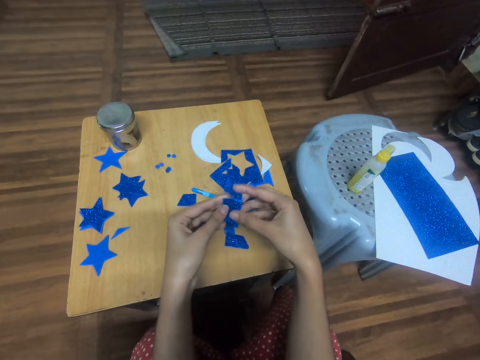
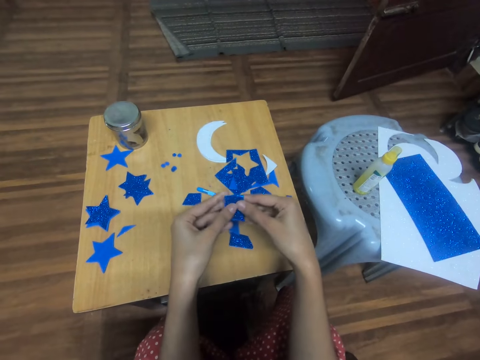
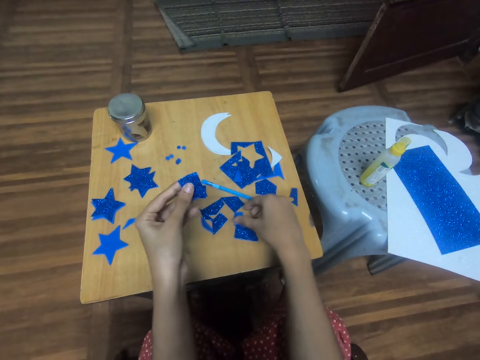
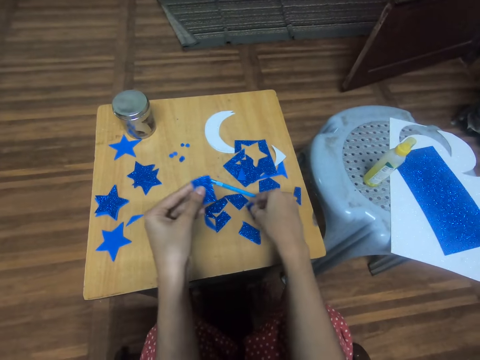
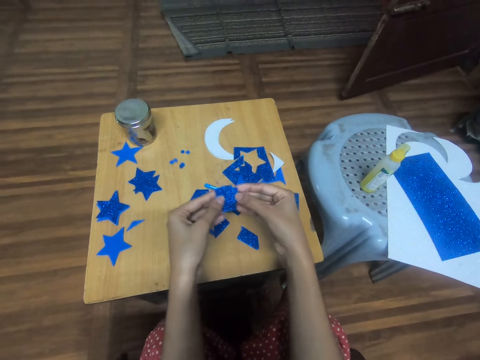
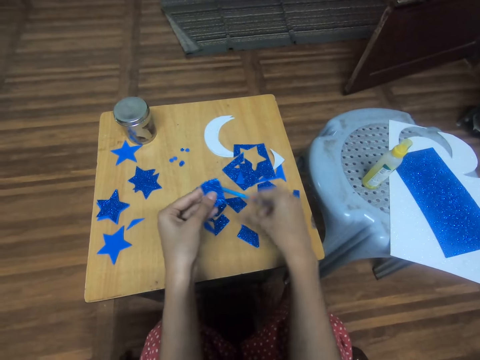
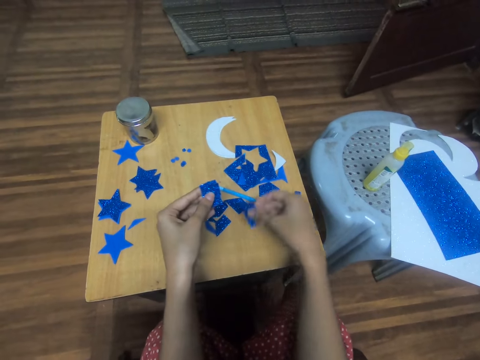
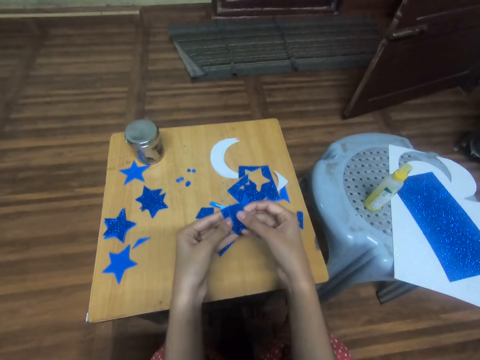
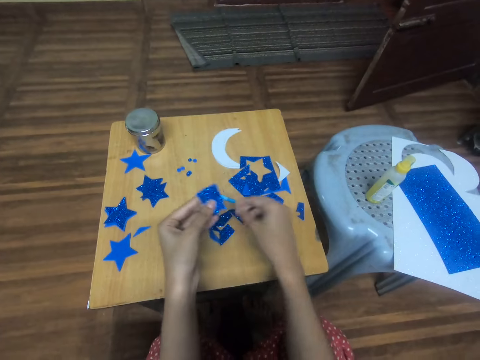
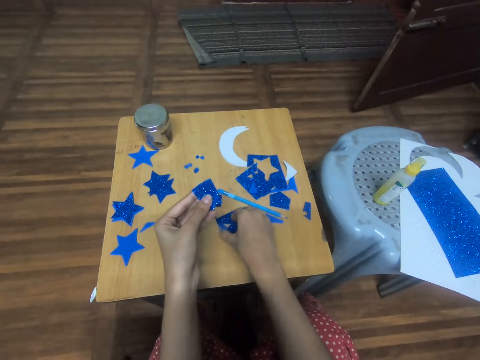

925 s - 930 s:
The camera wearer folds a piece of craft paper. They pick up a piece of craft paper. They align the piece of craft paper. They pick up a piece of craft paper. They align the piece of craft paper. They pick up a piece of craft paper.

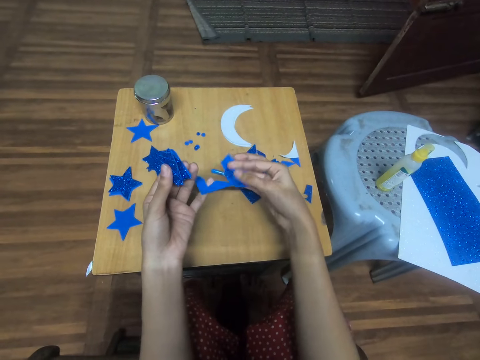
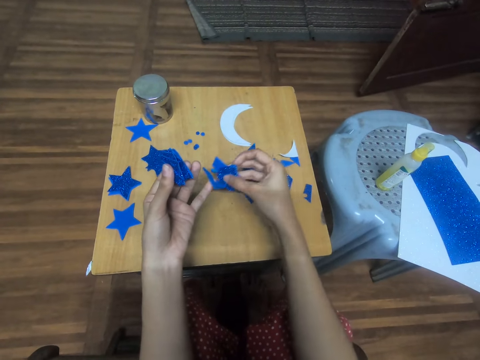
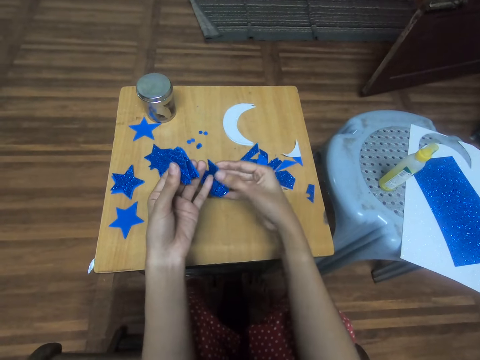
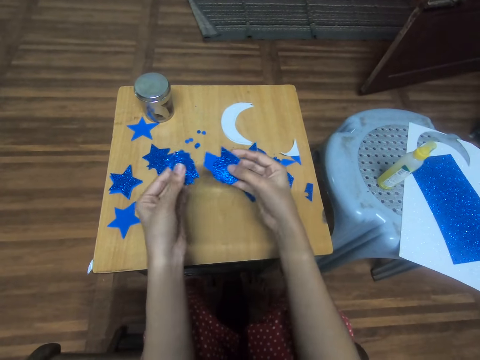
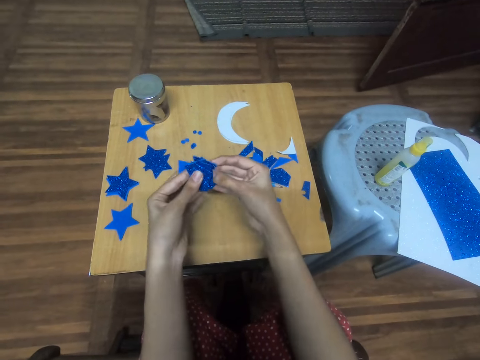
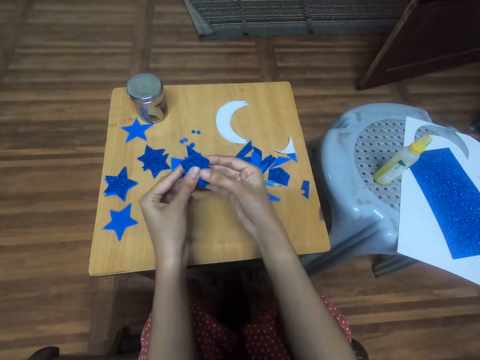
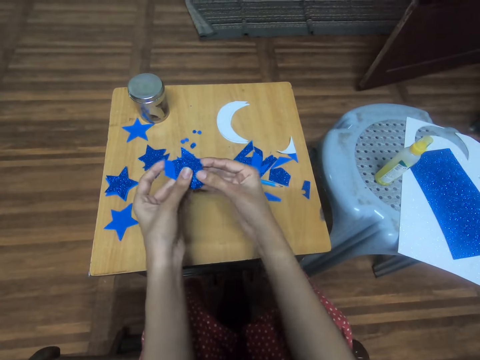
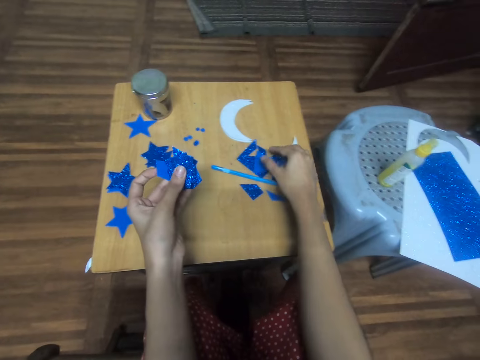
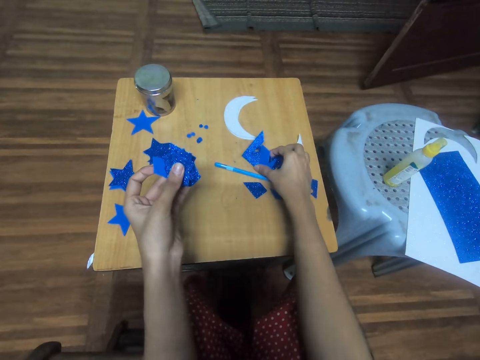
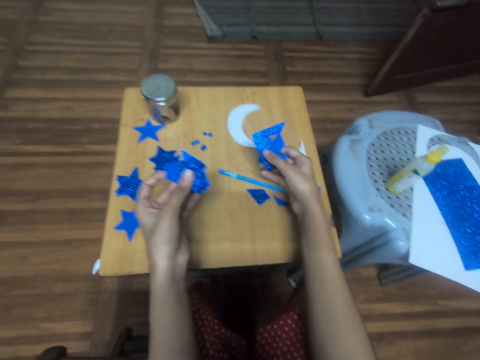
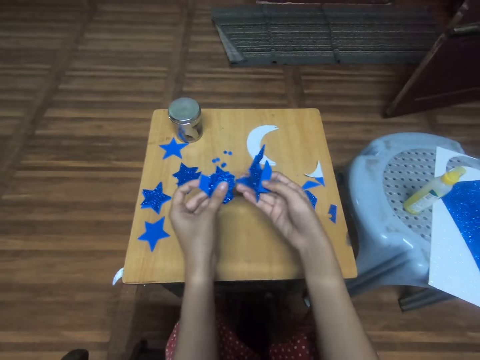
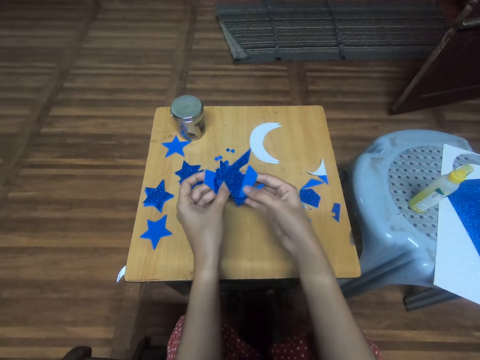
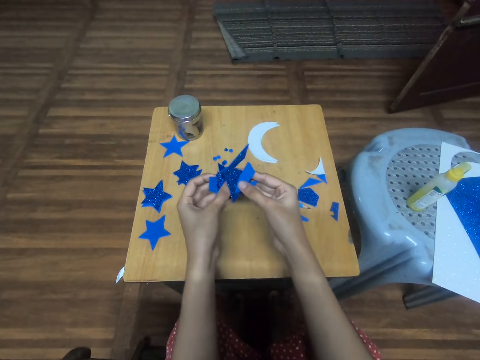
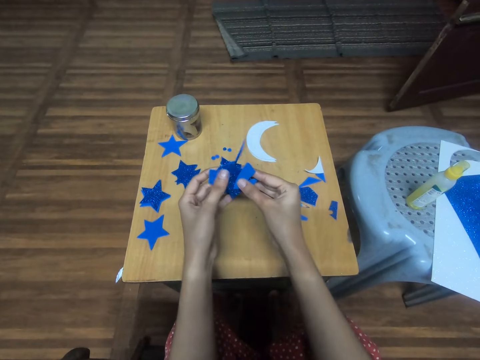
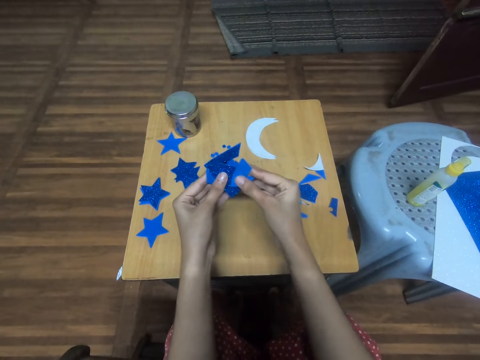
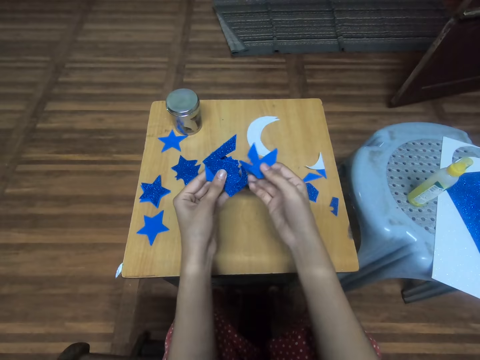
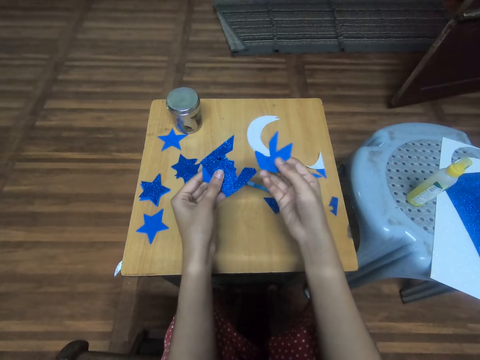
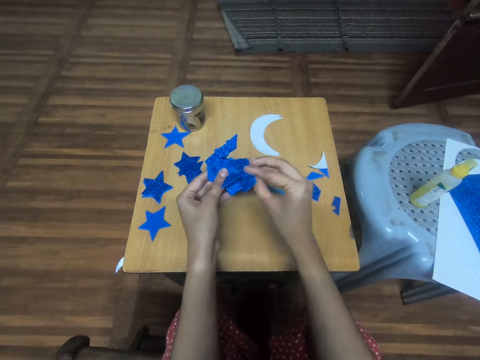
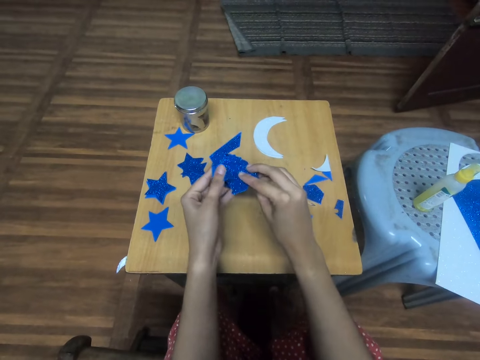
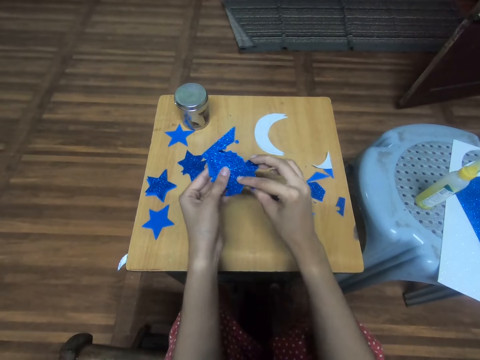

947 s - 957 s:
The camera wearer aligns a piece of craft paper. They pick up a piece of craft paper. They align the piece of craft paper.

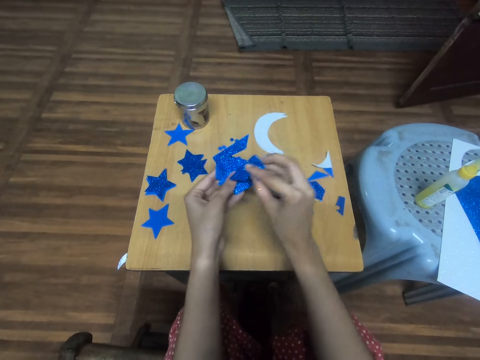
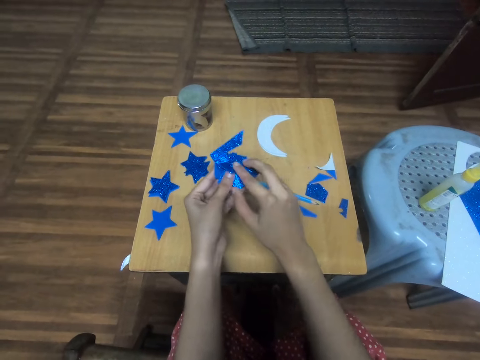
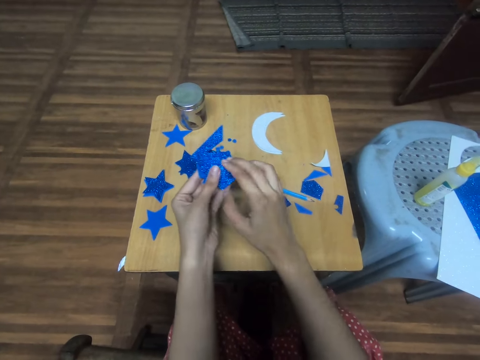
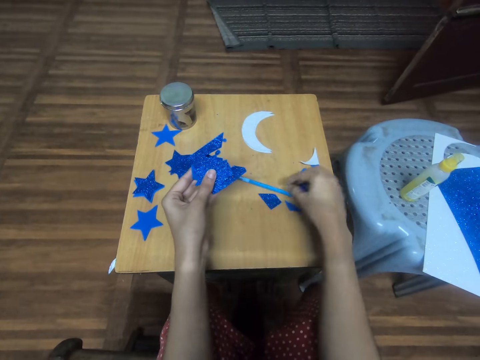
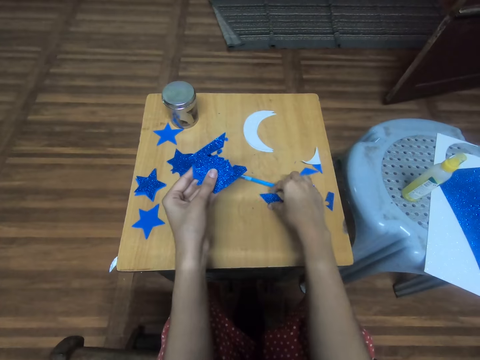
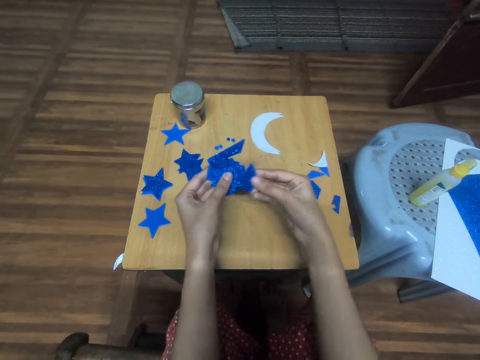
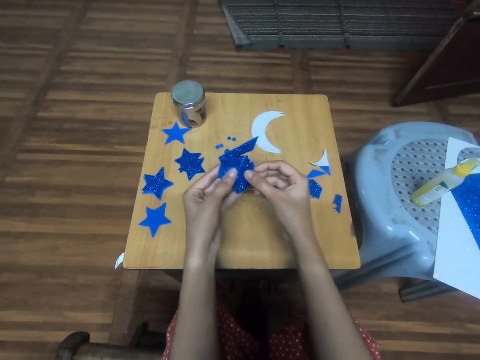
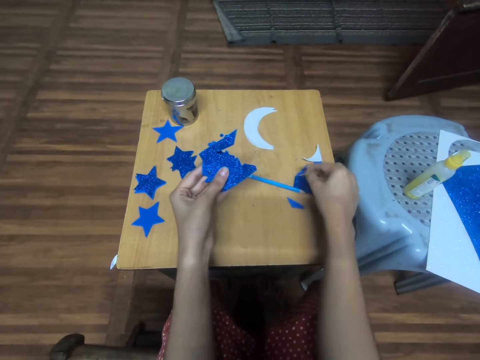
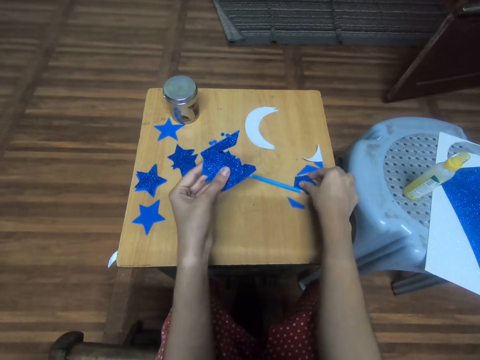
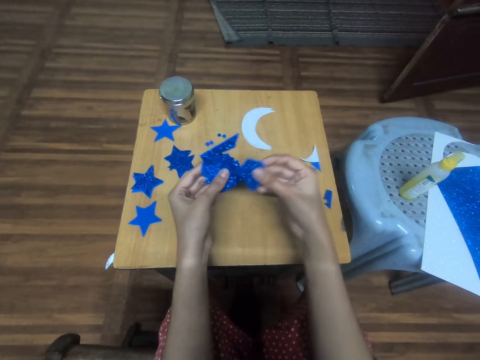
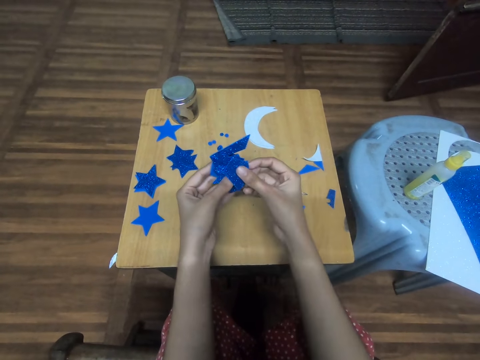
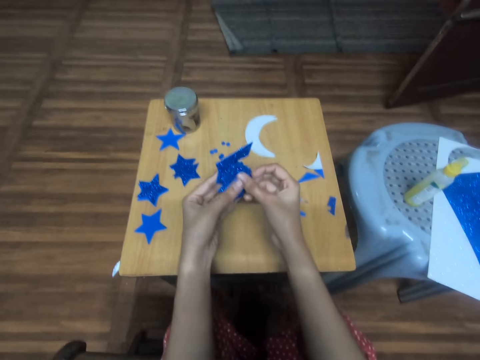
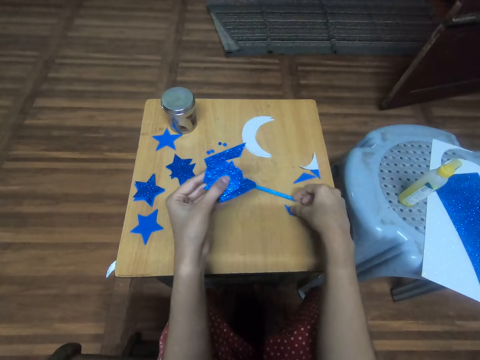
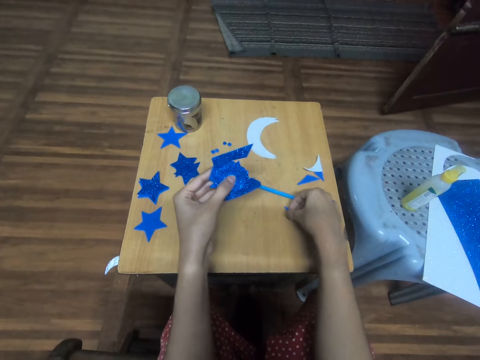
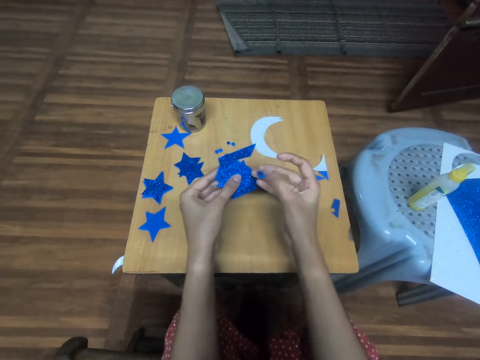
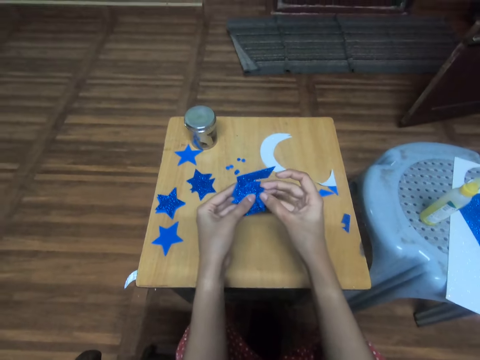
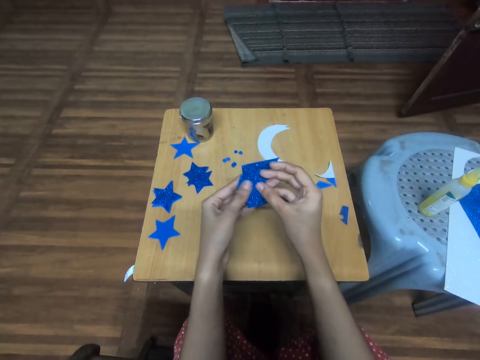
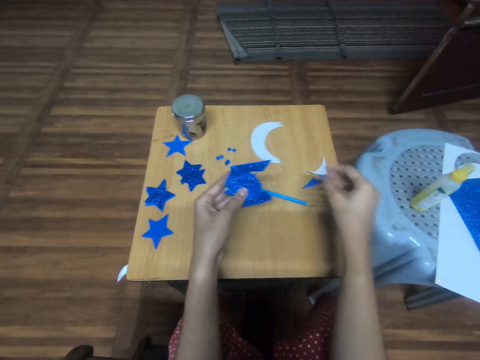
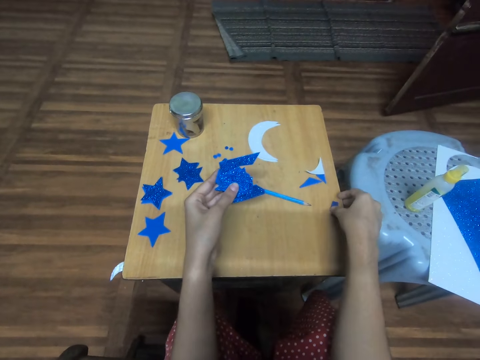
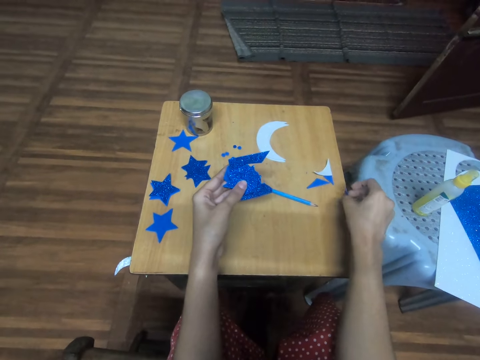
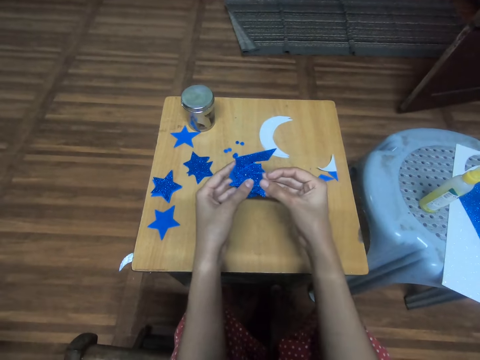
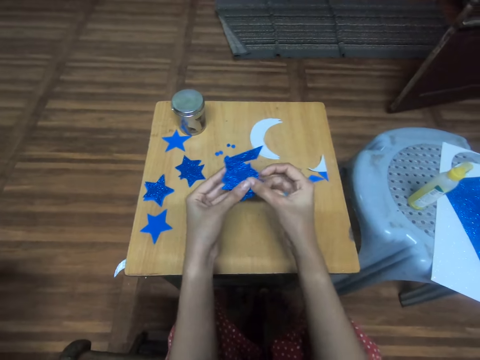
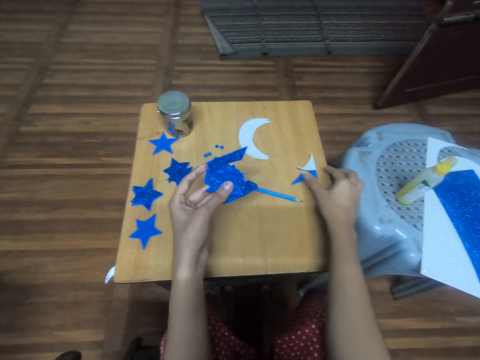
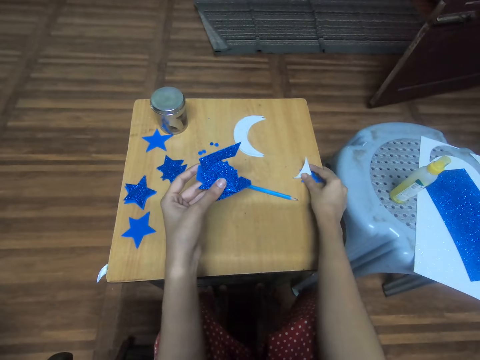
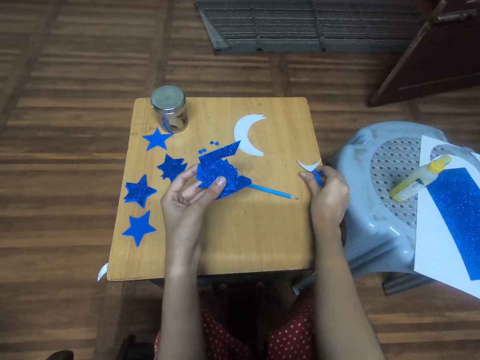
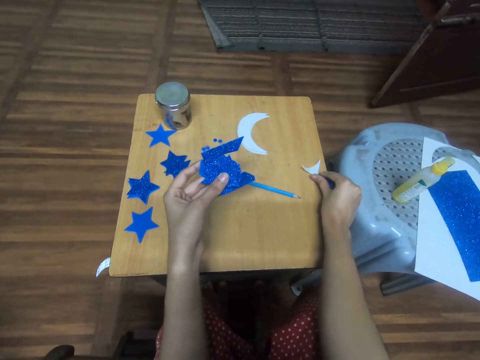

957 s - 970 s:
The camera wearer picks up a piece of craft paper. They align the piece of craft paper. They pick up a piece of craft paper and align the piece of craft paper. They pick up a piece of craft paper and align the piece of craft paper. They pick up a piece of craft paper and align the piece of craft paper. They pick up a piece of craft paper.
